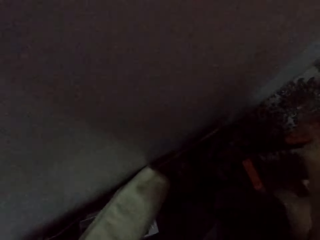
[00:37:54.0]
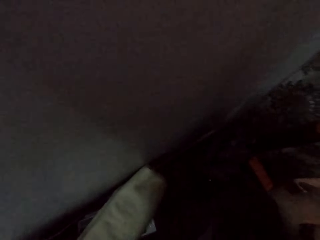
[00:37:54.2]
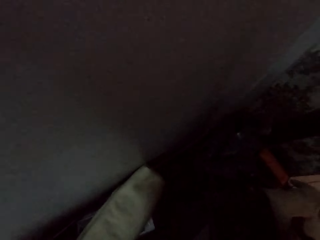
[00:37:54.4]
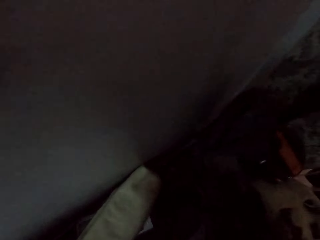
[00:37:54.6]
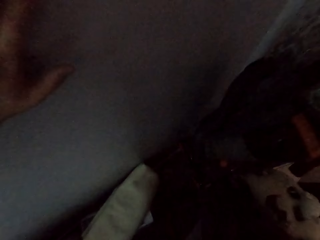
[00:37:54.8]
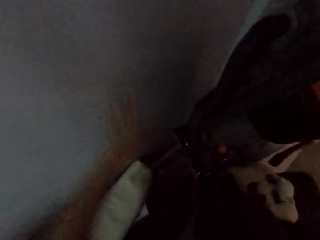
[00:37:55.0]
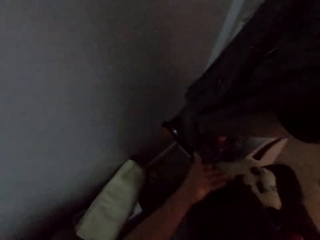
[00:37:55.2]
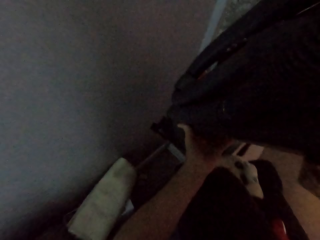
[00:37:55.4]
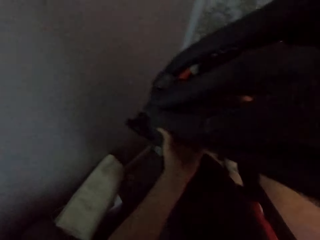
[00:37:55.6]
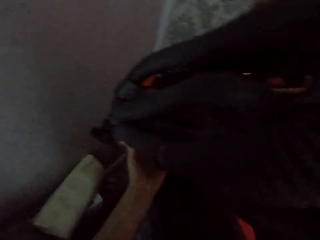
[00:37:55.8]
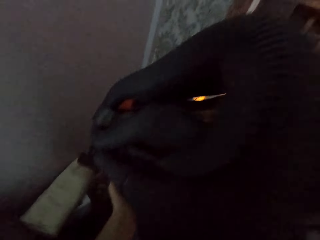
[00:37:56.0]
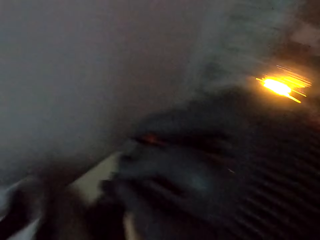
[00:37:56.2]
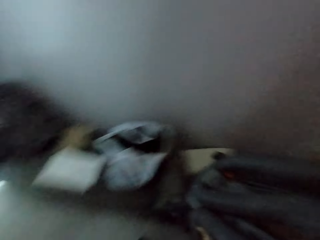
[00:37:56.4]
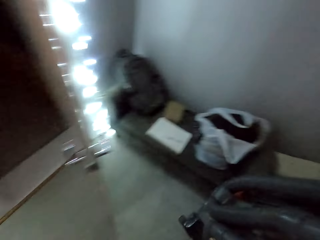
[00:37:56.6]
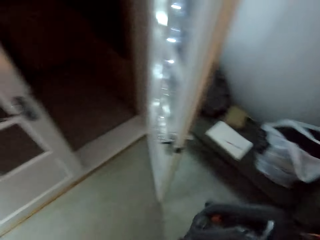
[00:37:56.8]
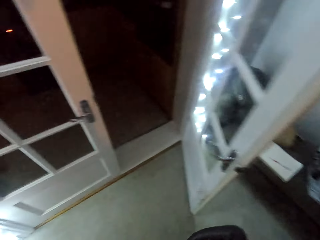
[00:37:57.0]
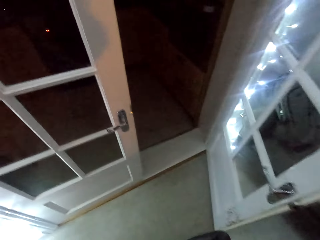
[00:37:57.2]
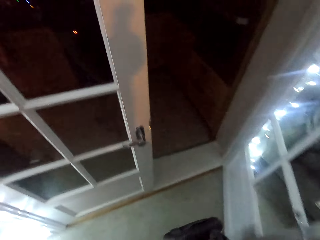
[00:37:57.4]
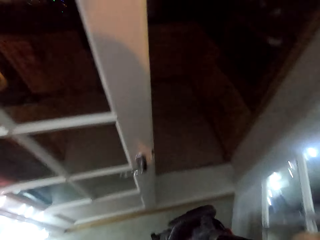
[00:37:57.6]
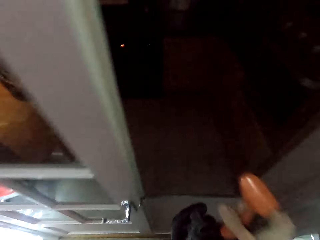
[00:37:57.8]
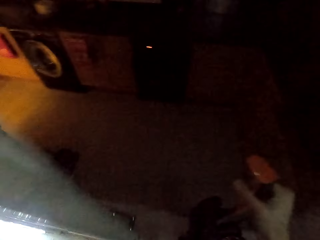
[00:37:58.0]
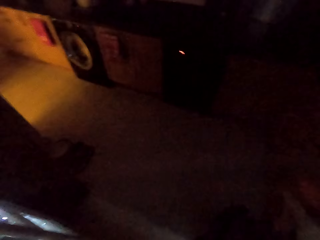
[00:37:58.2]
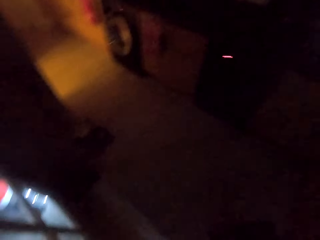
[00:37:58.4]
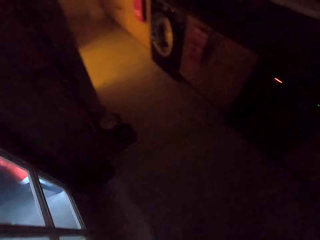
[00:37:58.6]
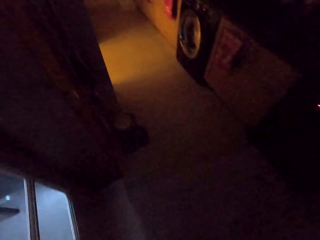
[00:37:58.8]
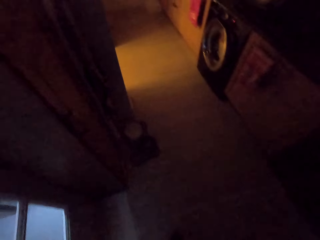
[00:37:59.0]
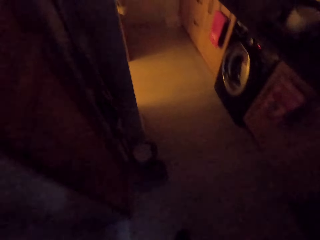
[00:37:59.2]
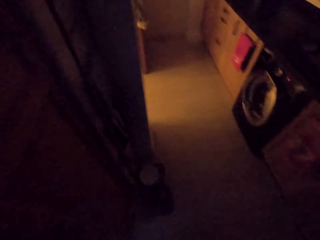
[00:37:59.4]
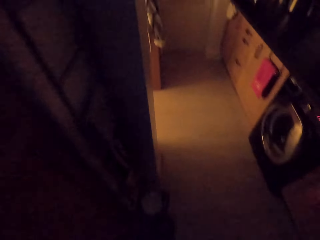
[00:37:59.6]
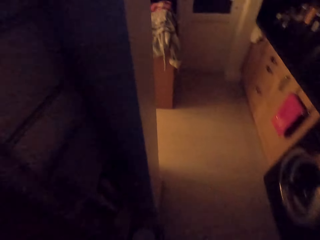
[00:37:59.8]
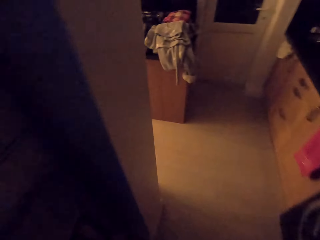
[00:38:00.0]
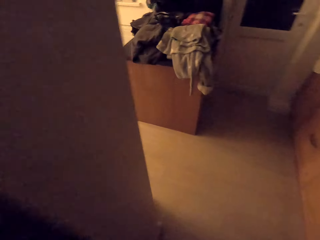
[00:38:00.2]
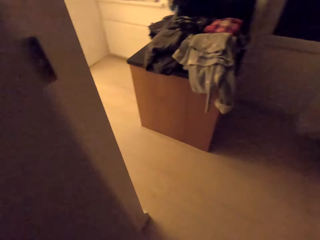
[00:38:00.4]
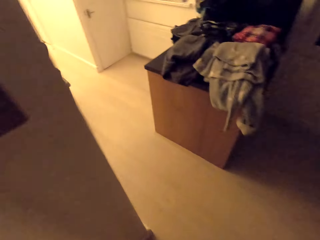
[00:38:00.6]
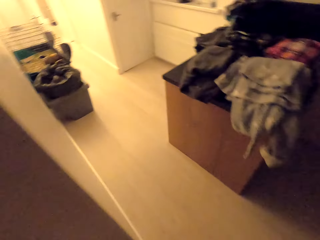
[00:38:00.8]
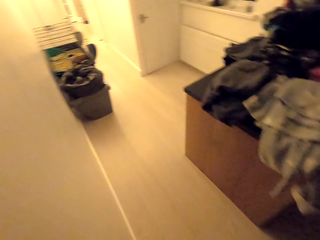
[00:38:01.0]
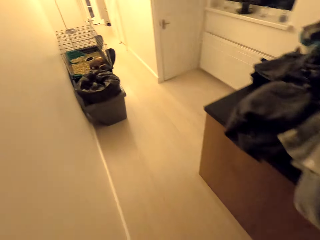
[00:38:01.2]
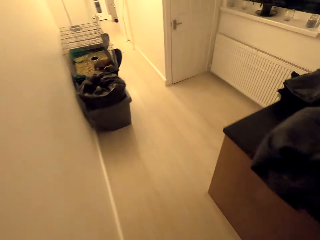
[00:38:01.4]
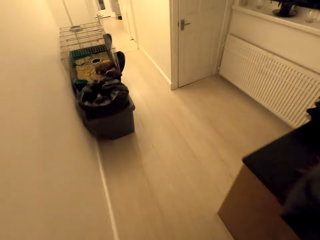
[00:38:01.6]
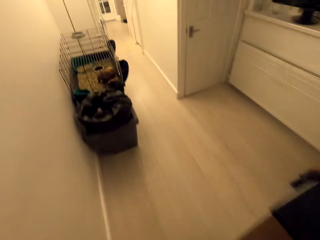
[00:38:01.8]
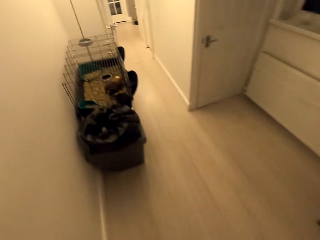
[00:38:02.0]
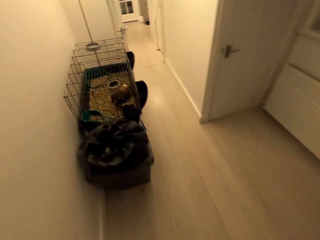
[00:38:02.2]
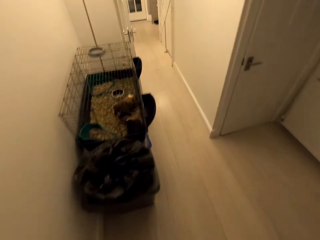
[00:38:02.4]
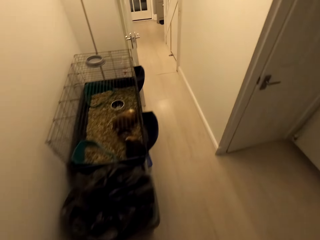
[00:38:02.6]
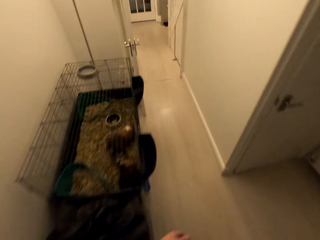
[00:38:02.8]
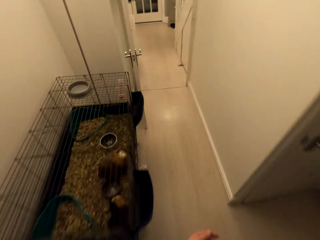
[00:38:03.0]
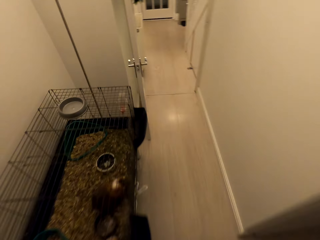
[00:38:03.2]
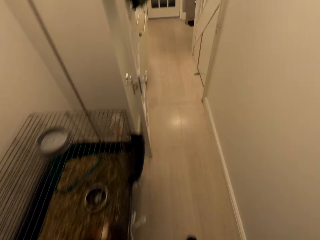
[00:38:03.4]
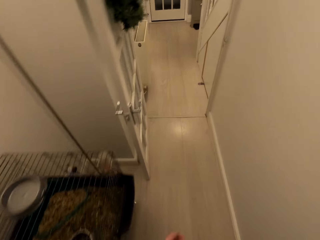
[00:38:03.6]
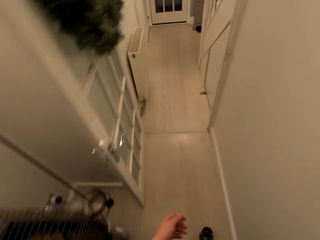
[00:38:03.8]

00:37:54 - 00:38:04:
The camera wearer holds the vacuum cleaner. They lift the vacuum cleaner. They walk round the room. They hold the vacuum cleaner. They walk along the house.

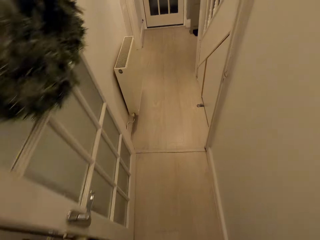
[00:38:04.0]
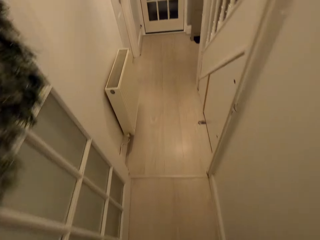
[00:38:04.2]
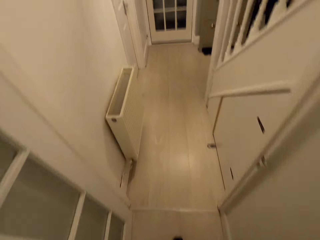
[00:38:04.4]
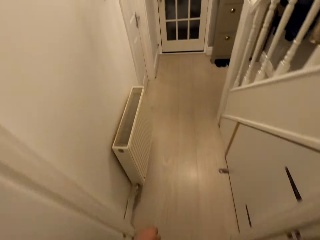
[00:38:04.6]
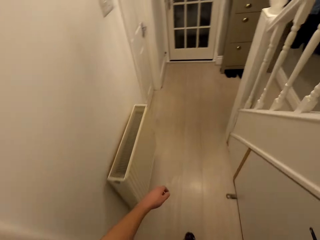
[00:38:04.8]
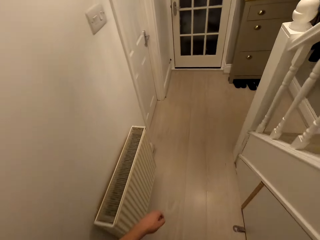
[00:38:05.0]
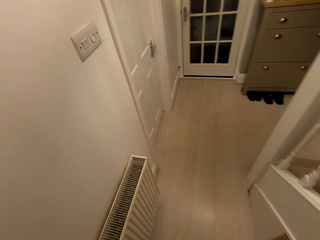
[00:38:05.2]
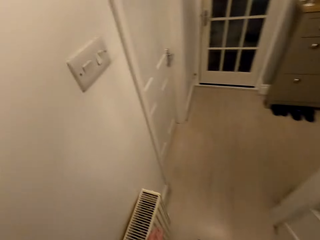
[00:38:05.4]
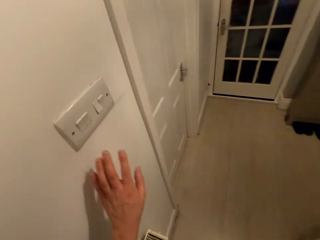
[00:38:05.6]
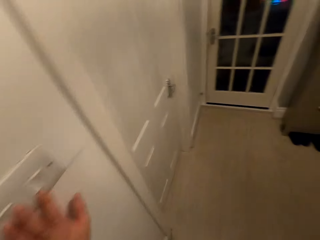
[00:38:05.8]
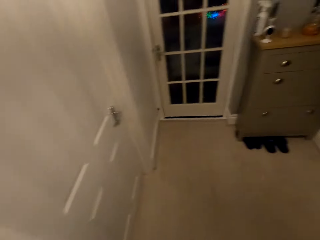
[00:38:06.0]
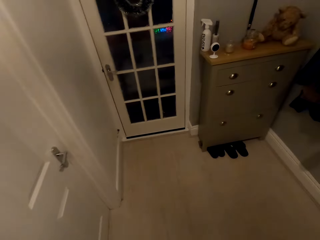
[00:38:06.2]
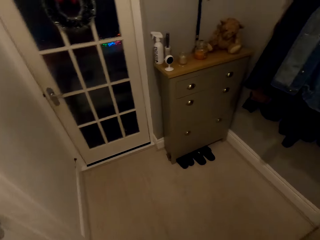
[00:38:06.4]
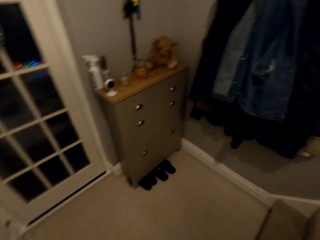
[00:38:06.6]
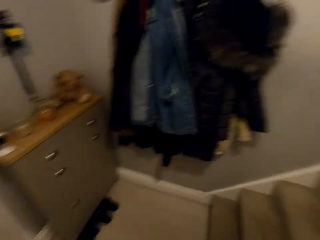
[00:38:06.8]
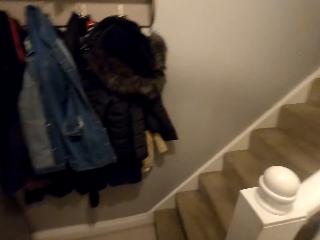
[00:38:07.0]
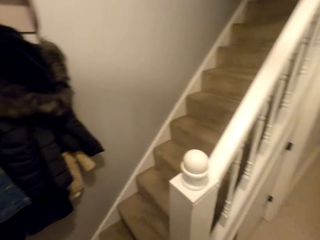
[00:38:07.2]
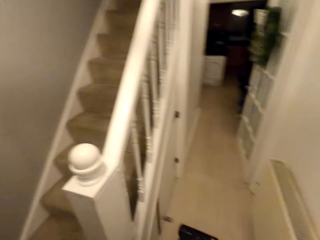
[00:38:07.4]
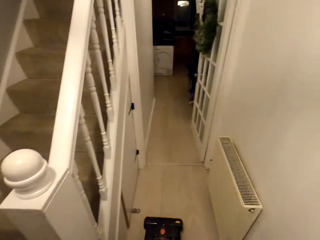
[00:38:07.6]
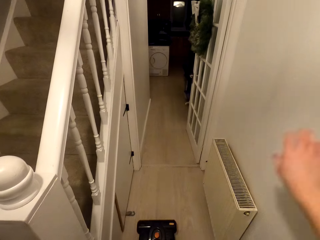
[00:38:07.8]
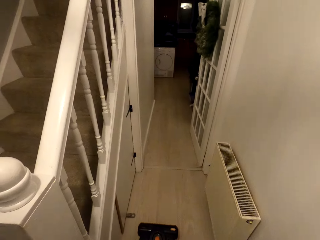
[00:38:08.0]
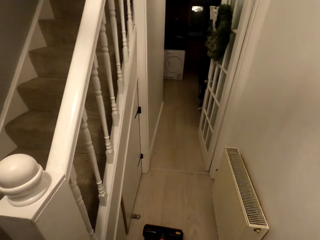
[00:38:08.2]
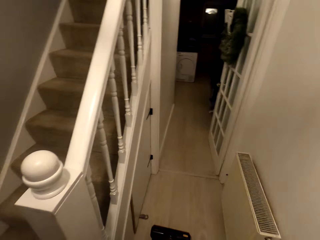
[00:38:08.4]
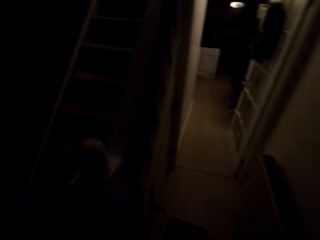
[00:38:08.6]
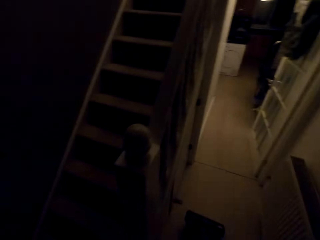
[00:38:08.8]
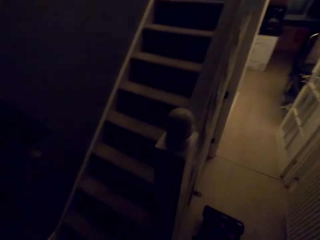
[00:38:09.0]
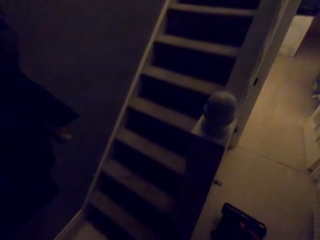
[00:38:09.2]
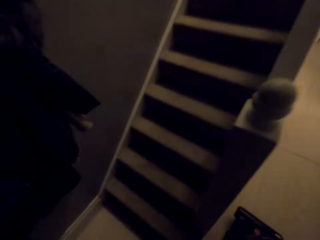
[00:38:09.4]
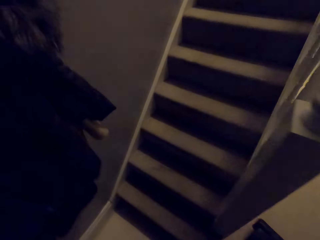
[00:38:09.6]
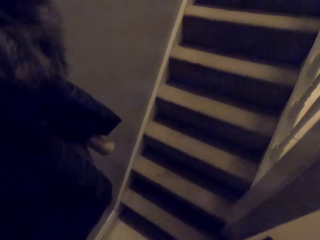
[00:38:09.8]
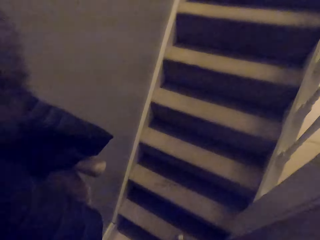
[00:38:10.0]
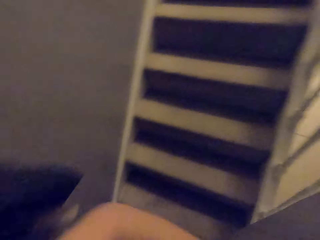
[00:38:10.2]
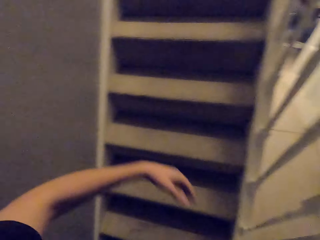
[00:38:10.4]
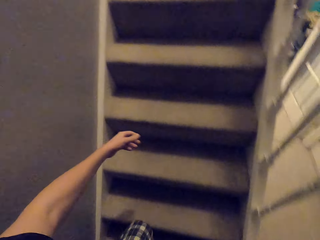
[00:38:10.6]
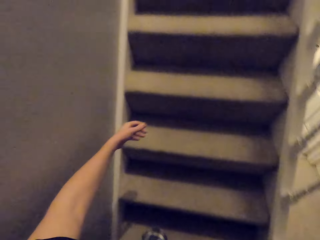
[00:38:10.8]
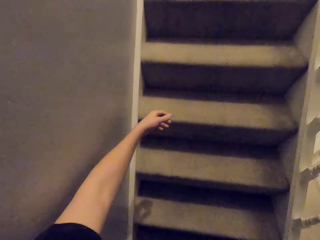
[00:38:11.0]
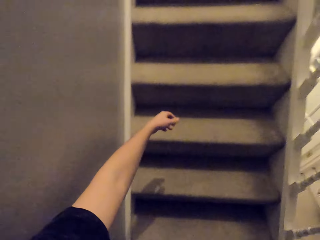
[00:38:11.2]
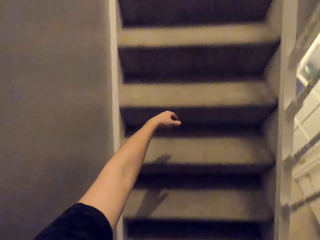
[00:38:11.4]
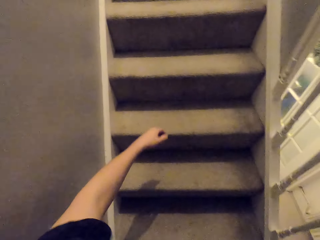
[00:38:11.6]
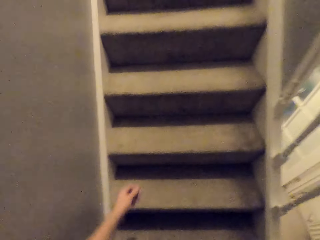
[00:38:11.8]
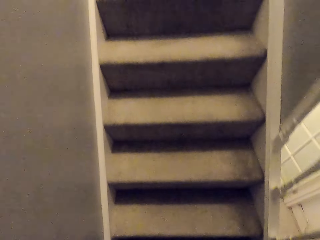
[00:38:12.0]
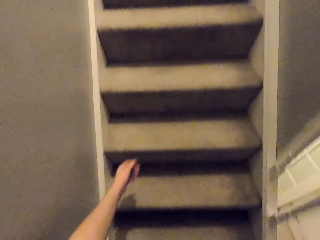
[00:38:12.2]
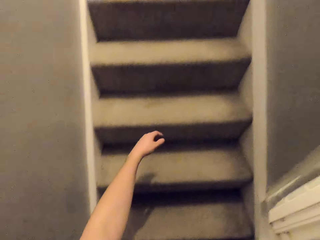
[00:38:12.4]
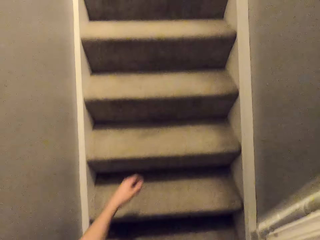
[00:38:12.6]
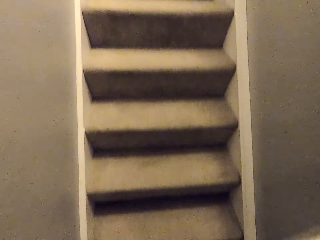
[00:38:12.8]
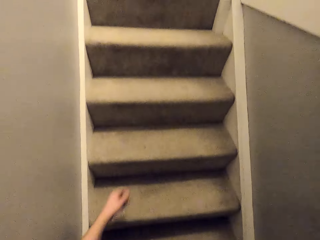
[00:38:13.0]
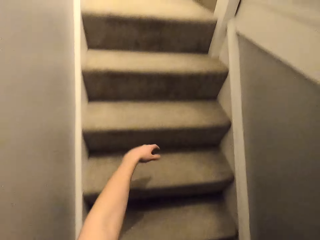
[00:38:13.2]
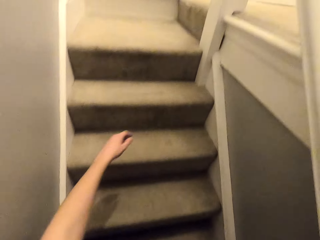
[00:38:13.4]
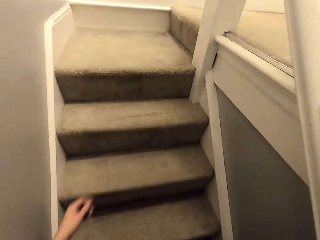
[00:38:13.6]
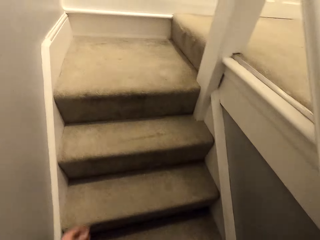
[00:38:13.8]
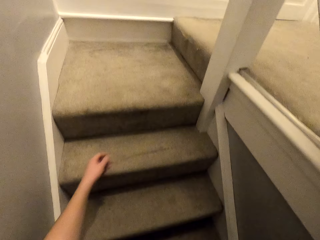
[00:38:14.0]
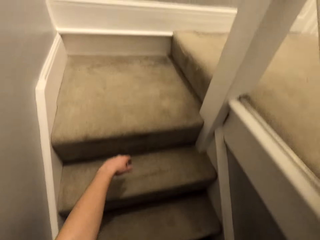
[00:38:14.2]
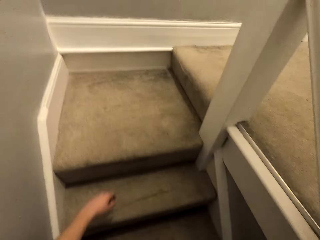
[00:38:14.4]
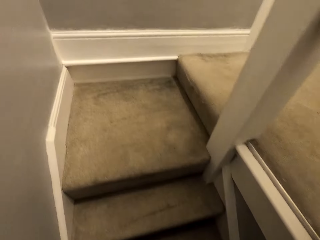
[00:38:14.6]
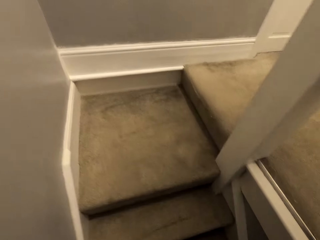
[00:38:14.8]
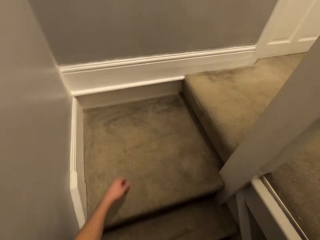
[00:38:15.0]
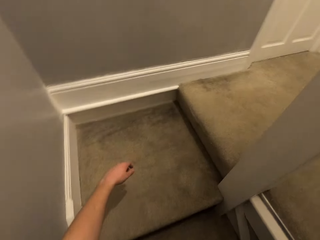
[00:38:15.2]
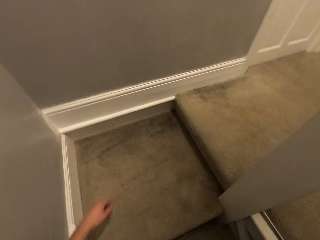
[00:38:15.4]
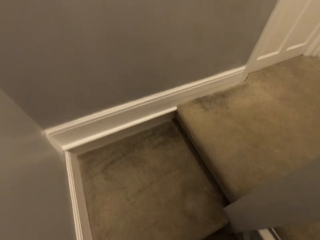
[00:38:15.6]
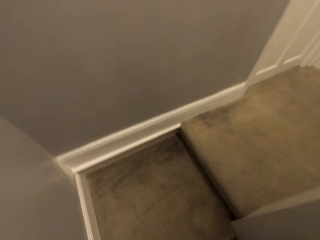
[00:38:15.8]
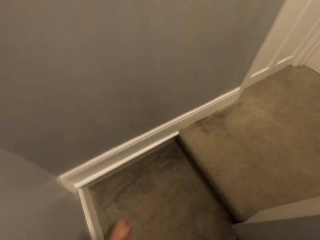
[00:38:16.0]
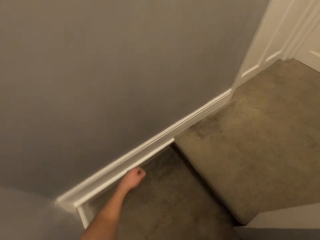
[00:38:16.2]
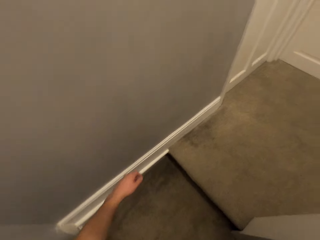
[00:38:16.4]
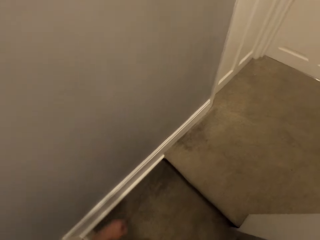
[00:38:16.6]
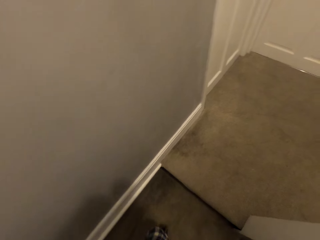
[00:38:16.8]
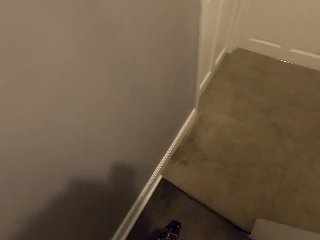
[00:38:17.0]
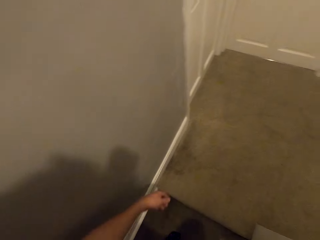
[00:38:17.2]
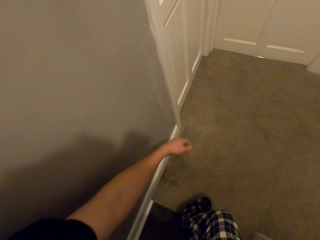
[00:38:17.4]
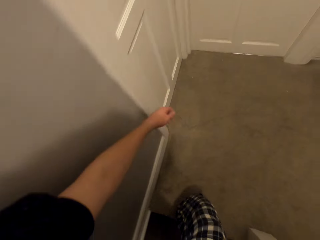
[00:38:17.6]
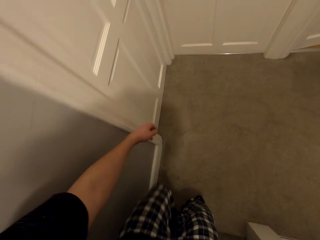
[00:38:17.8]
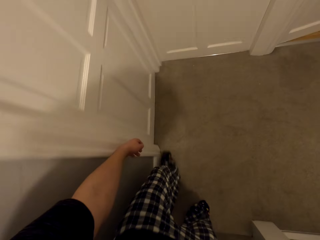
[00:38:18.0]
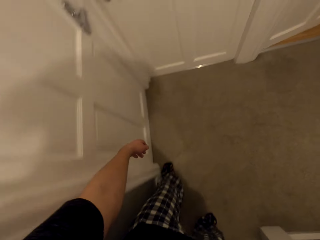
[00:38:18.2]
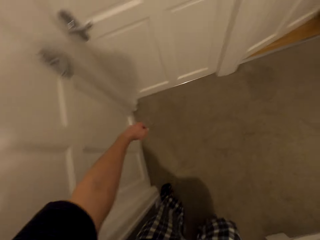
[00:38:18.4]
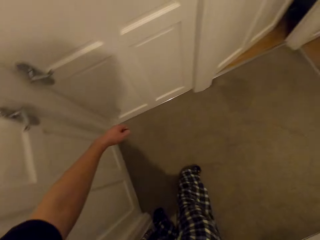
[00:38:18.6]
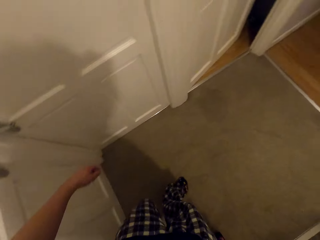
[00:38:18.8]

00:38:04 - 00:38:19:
The camera wearer places his hand on the switch. He holds the socket. He walks round the room. He lifts his hand. He places his hand on the front. He walks upstairs.
